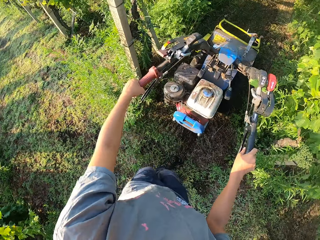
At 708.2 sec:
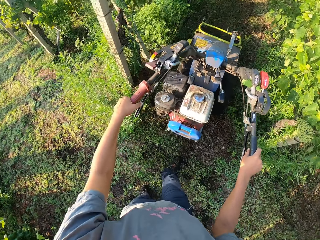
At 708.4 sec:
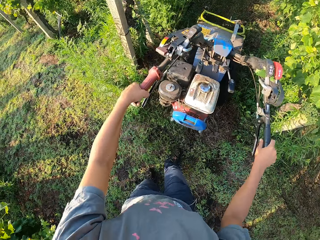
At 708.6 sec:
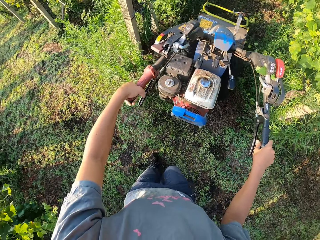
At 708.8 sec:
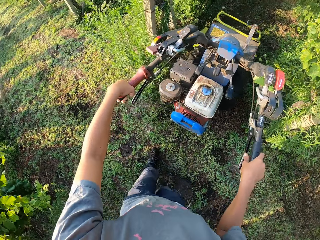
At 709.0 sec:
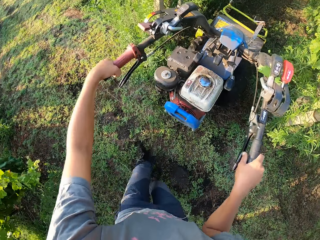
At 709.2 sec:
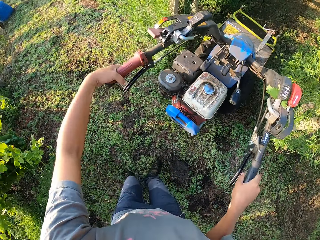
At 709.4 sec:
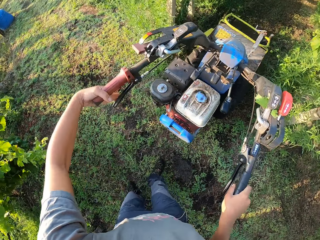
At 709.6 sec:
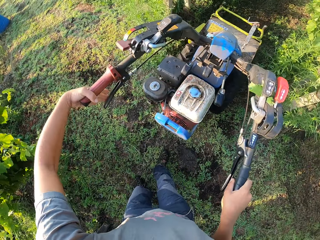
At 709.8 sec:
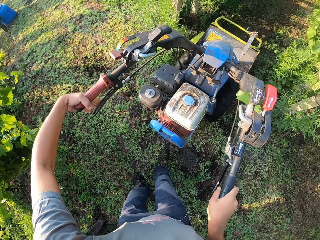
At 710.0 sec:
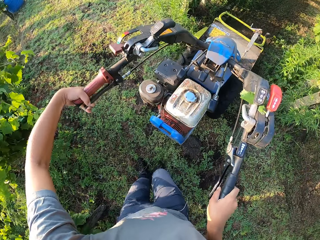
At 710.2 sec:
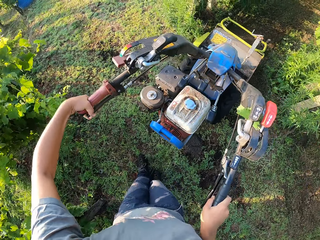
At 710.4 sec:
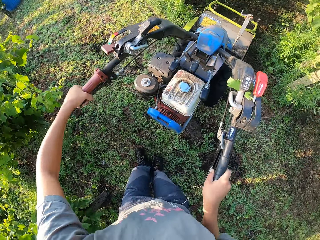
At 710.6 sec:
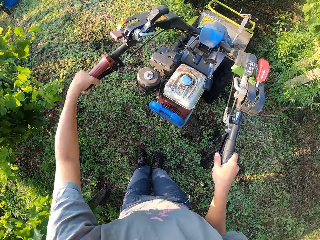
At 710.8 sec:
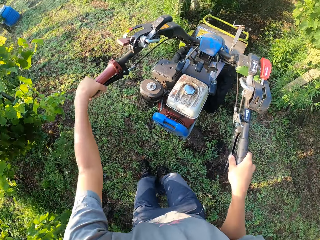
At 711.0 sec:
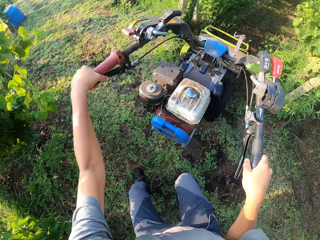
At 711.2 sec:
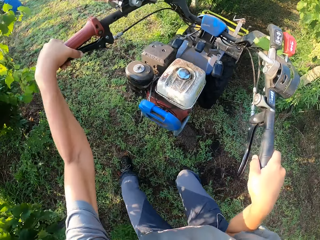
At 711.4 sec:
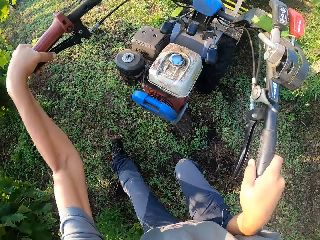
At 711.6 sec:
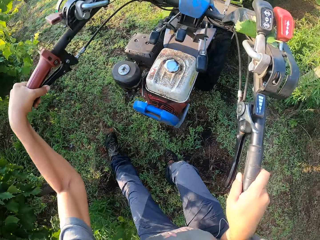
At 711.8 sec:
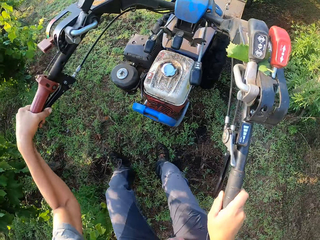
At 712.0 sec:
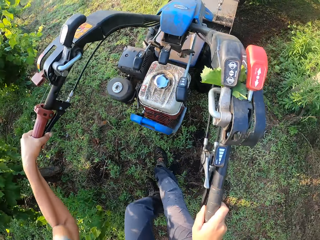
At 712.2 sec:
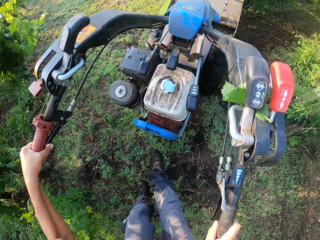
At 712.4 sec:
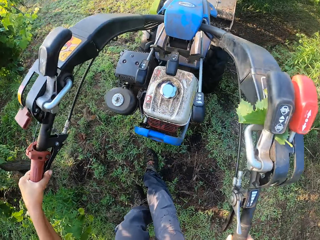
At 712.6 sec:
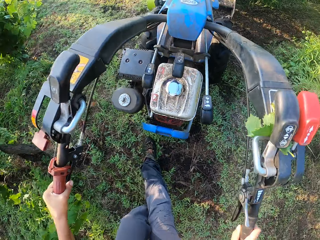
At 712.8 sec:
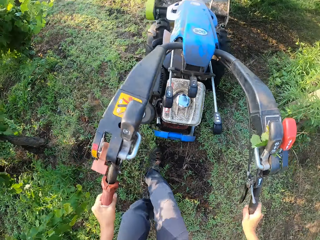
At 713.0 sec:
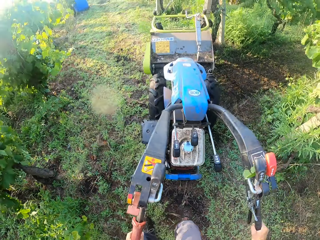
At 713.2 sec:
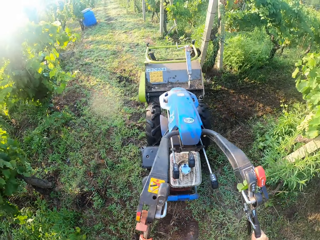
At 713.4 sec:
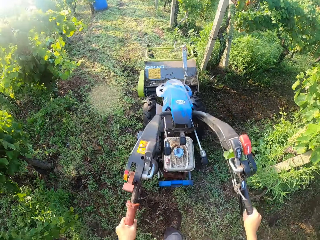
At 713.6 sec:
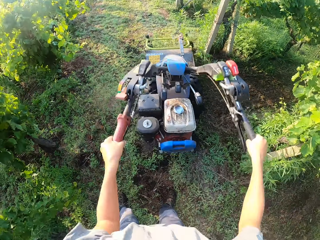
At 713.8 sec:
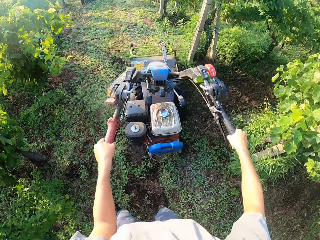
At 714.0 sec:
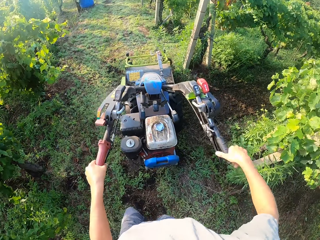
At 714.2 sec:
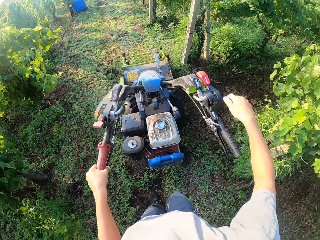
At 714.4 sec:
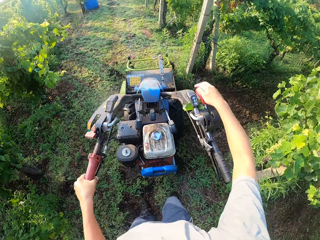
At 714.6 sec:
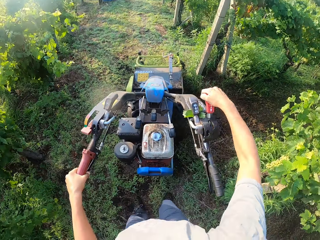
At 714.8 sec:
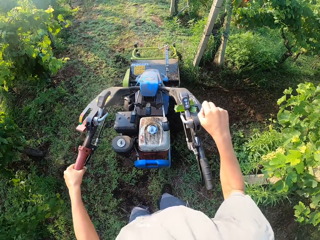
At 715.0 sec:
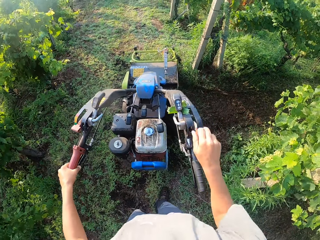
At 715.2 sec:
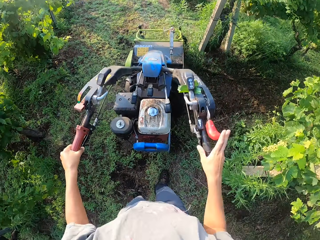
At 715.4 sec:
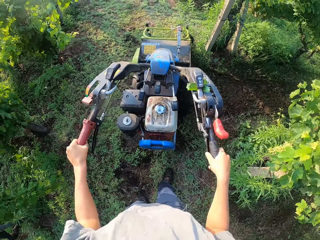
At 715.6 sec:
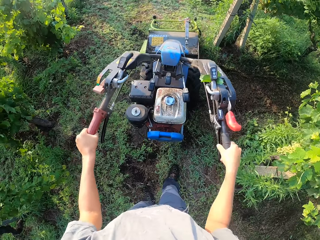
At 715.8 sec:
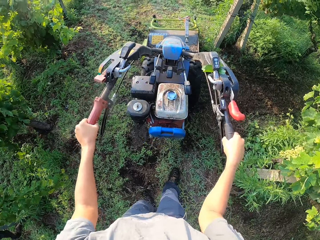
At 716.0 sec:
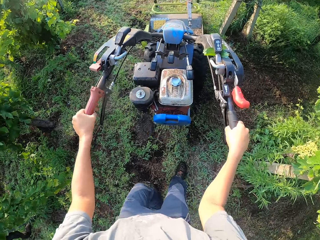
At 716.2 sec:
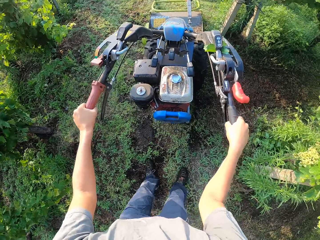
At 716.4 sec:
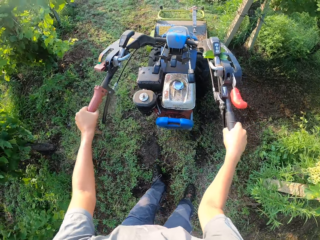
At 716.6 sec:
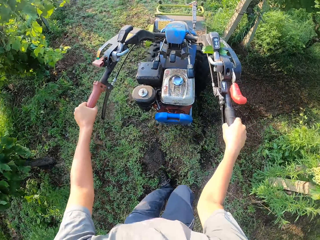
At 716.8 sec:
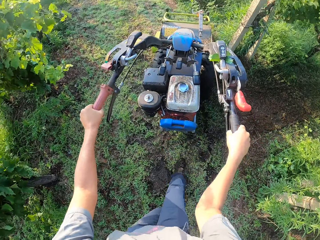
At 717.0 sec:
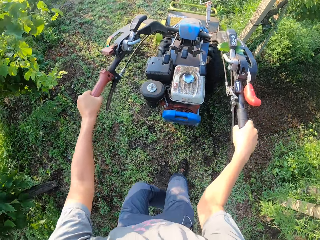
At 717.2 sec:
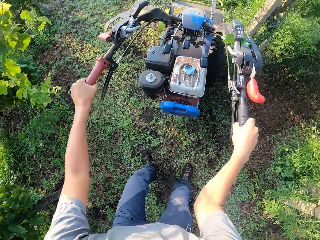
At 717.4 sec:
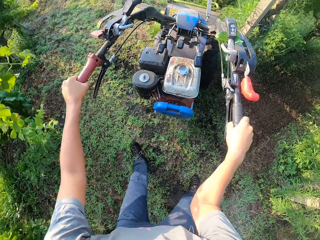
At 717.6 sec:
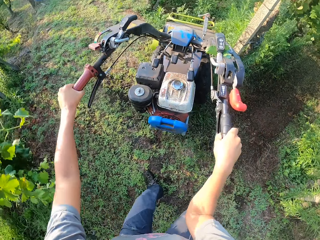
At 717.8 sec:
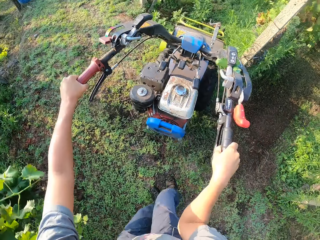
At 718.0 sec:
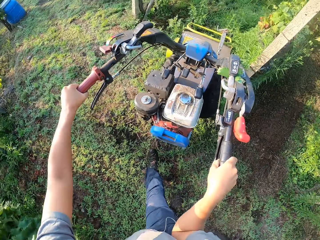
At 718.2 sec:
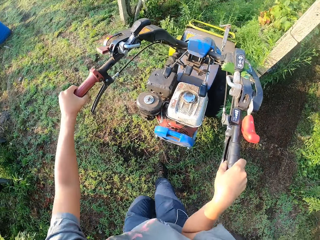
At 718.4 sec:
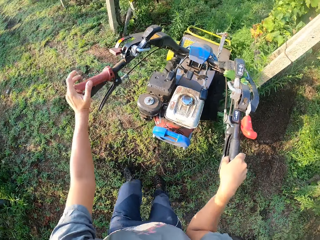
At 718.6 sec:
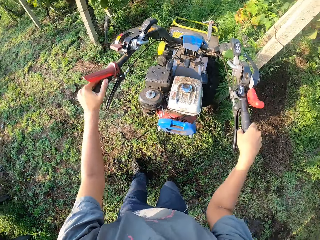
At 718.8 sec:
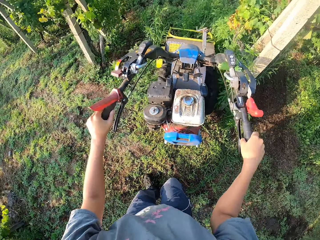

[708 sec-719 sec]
The camera wearer presses the clutch lever on the lawn mower. They stop the cutting of the grass across the lawn. They turn the lawn mower. They change to forward gear. They pull down a lever on the lawn mower. They push the lawn mower forward.

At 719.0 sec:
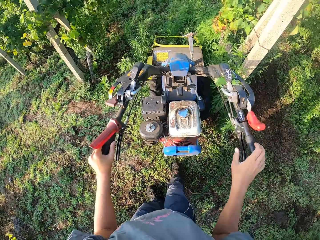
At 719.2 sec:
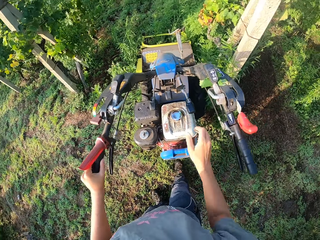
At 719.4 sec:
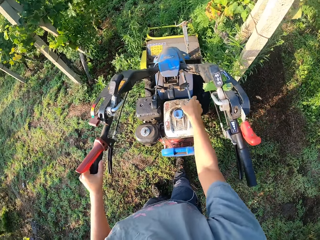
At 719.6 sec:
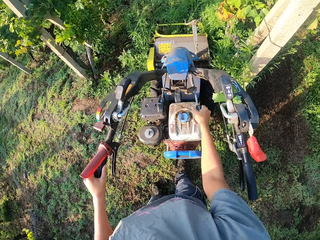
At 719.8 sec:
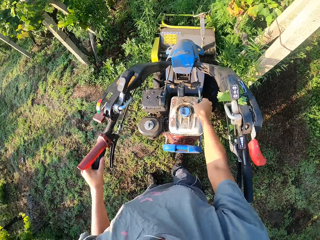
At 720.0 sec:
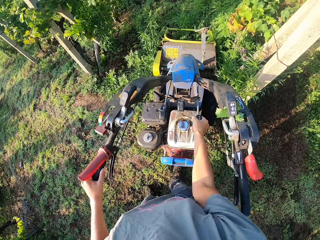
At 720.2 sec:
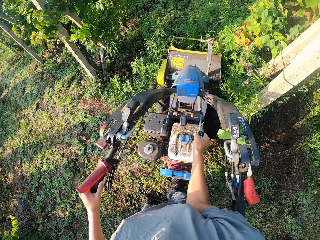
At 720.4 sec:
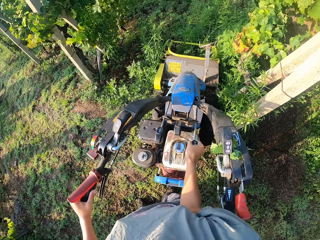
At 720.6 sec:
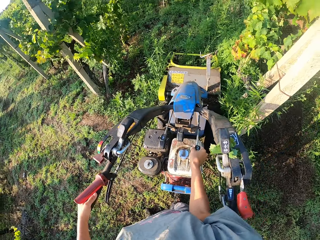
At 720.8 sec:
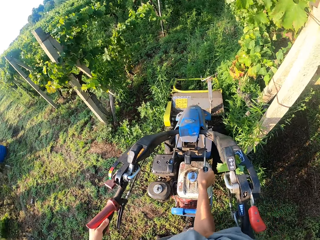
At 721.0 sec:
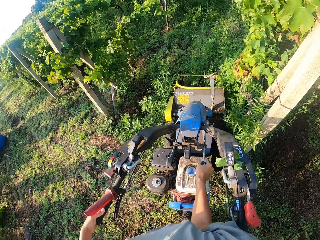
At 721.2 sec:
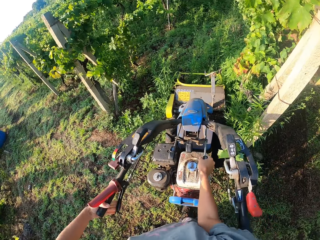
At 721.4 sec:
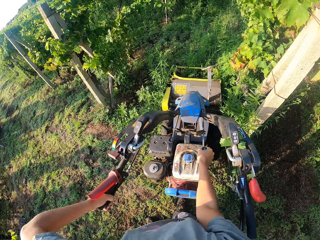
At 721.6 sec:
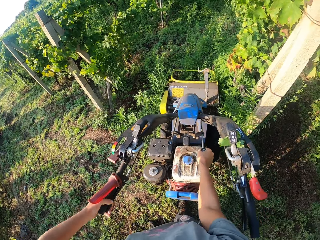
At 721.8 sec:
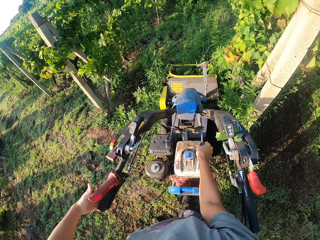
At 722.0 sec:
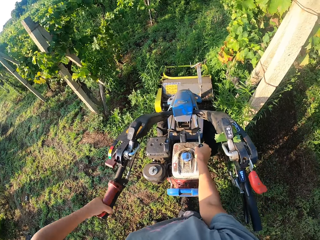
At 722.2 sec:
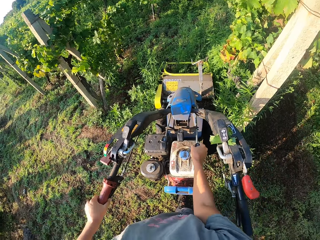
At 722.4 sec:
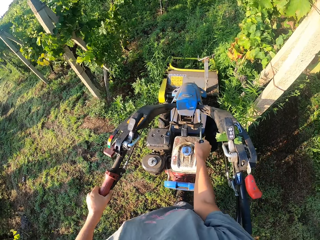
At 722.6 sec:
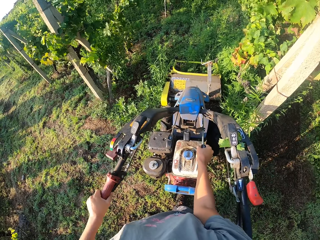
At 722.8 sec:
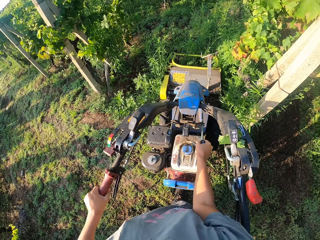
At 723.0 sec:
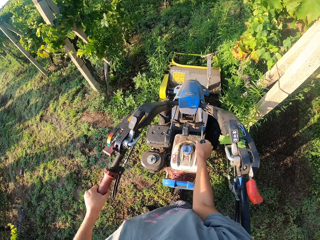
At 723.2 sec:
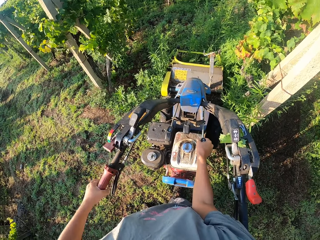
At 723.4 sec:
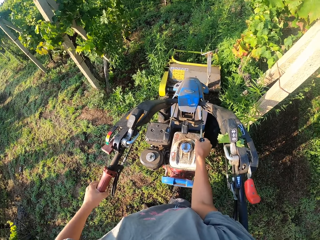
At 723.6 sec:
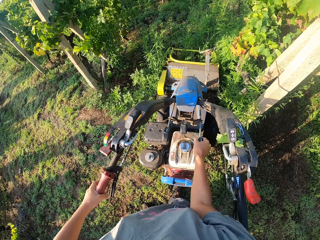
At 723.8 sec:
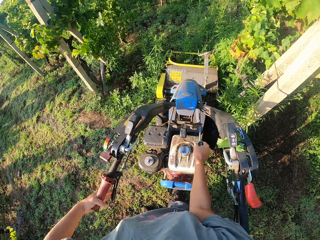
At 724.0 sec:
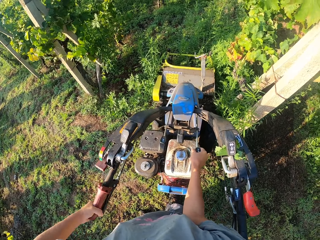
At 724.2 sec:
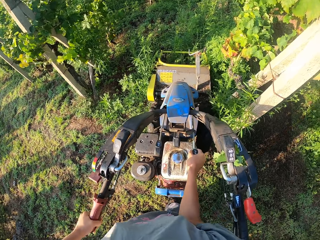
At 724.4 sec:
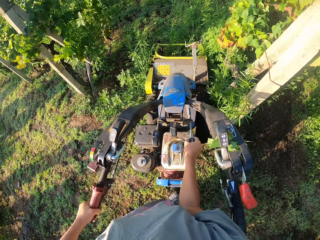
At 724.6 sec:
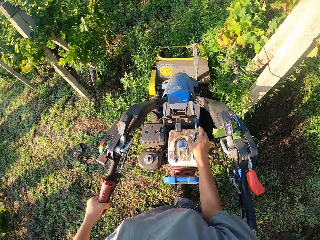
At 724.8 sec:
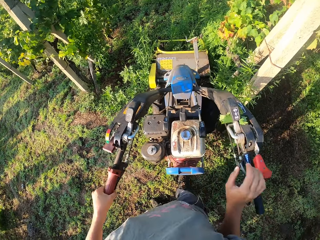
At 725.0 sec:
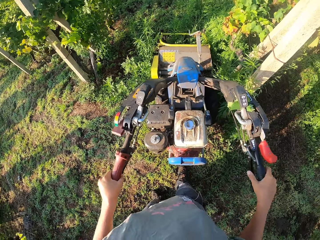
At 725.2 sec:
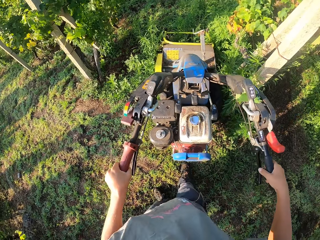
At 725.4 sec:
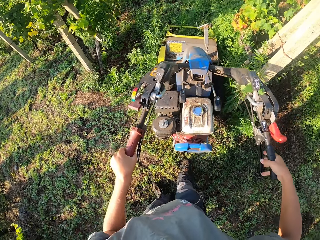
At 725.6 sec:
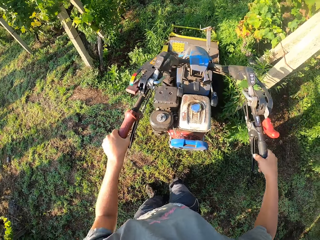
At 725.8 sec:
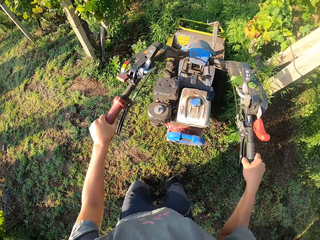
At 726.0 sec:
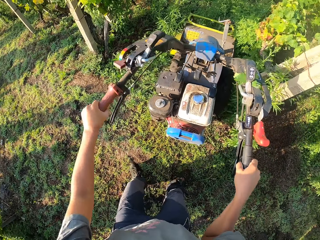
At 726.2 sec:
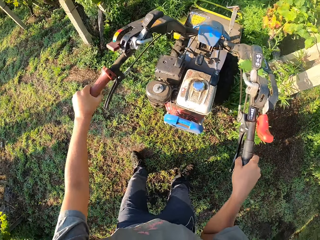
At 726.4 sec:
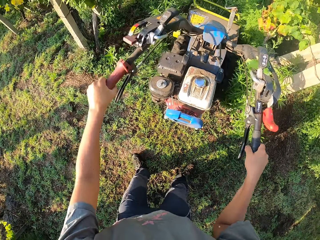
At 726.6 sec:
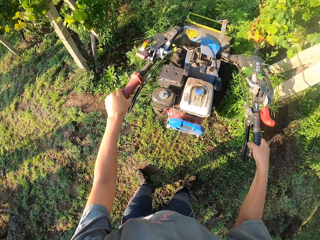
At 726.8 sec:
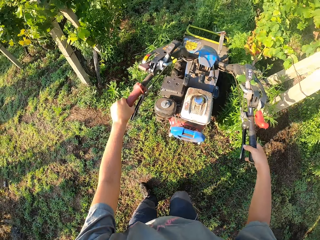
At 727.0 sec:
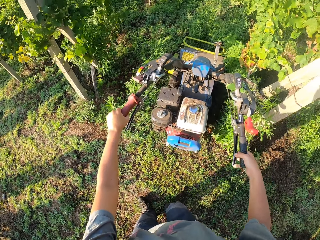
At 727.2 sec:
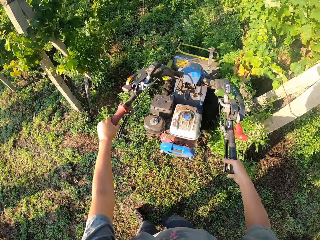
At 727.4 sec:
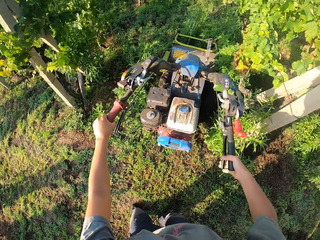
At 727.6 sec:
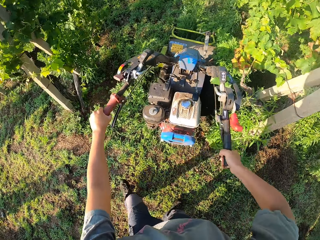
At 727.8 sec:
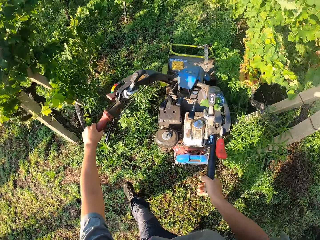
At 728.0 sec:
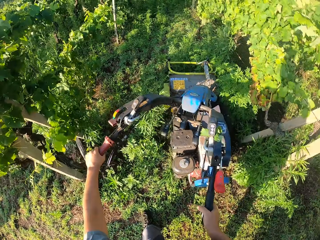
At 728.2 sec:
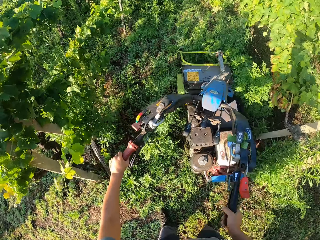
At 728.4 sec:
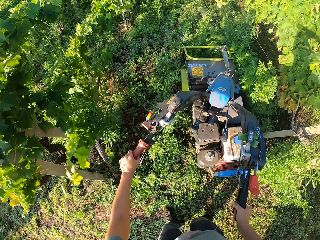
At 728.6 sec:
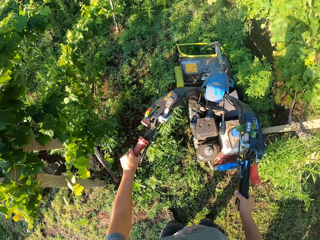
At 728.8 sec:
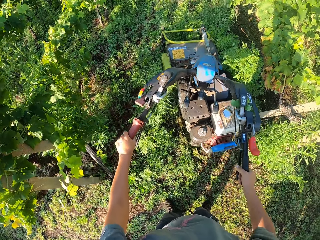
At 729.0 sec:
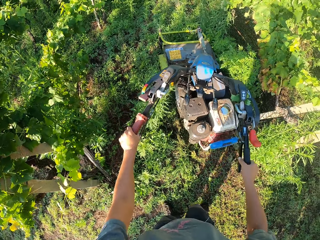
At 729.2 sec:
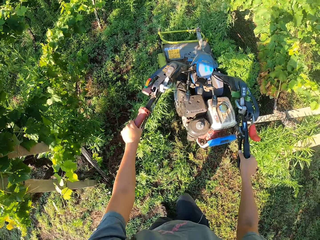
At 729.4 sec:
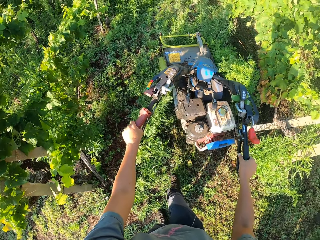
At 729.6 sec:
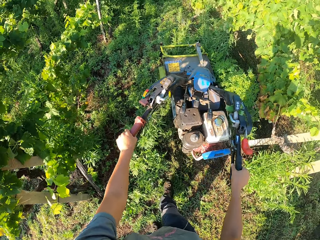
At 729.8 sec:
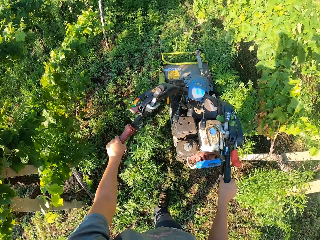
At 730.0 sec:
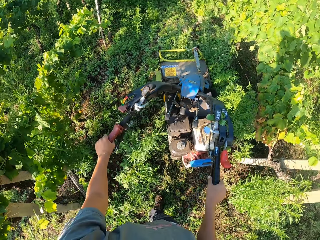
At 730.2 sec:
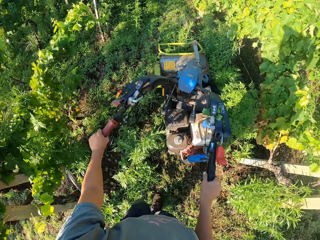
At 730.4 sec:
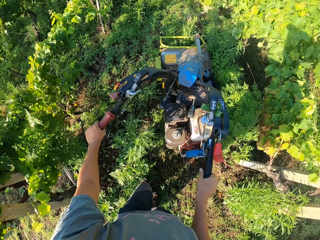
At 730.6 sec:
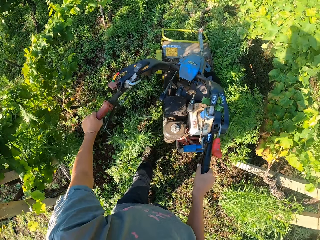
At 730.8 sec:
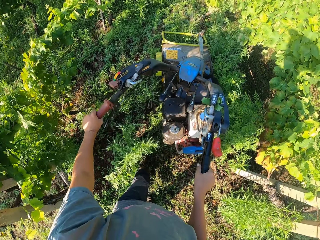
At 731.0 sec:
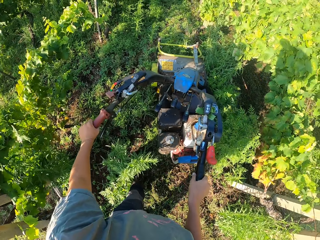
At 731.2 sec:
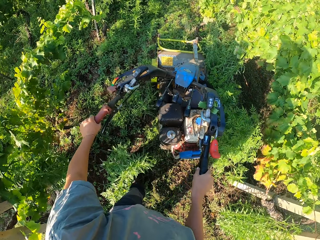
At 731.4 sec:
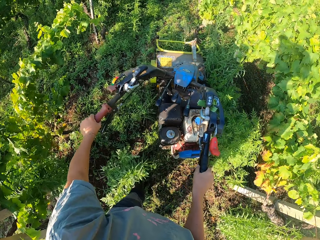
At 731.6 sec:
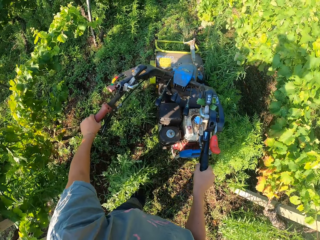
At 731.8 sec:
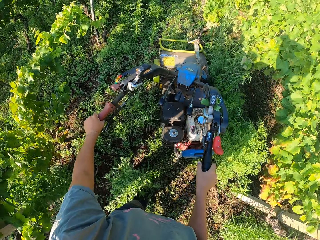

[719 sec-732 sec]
The camera wearer stops. They hold the speed changer. They turn the lever on the lawn mower. They press the clutch lever on the lawn mower. They leave the clutch. They press the clutch lever on the lawn mower again. They leave the clutch. They cut the grass across the lawn with the lawn mower.
